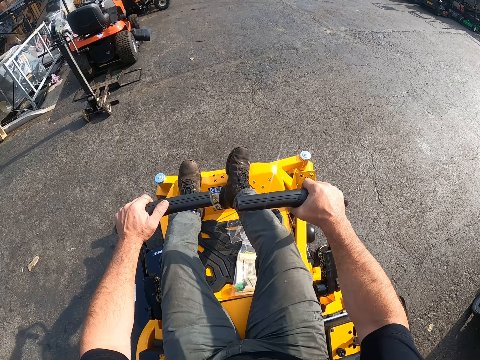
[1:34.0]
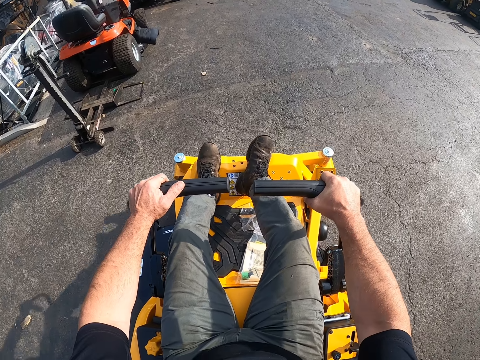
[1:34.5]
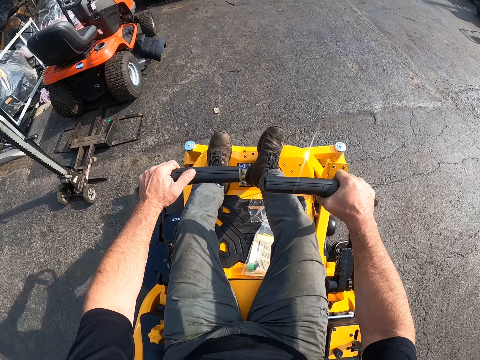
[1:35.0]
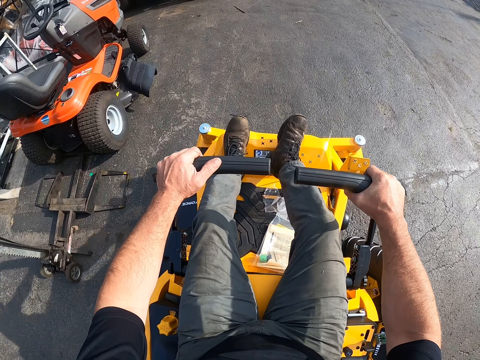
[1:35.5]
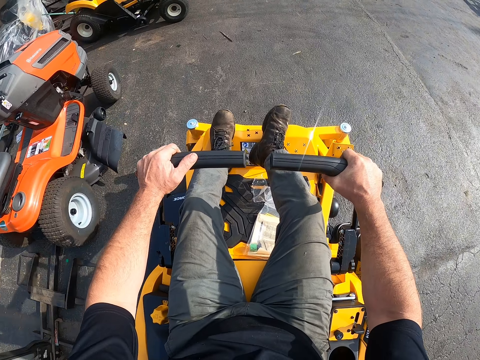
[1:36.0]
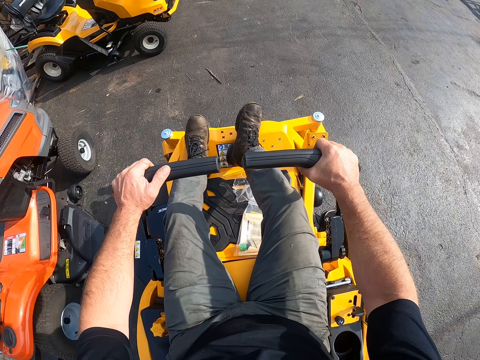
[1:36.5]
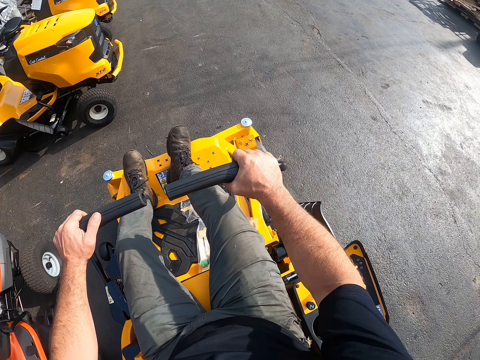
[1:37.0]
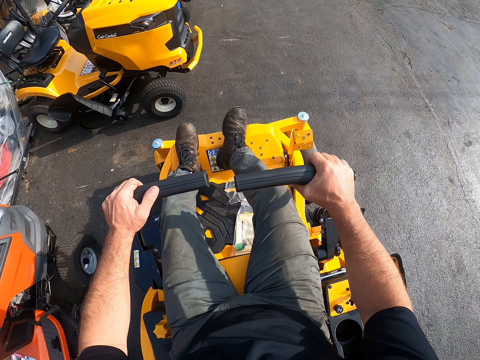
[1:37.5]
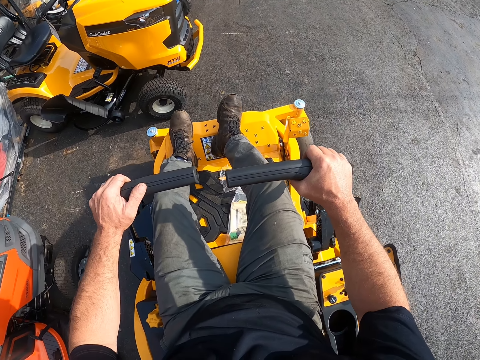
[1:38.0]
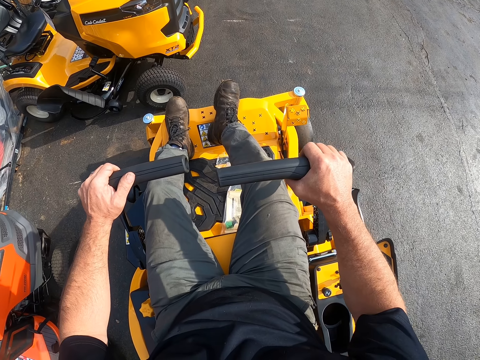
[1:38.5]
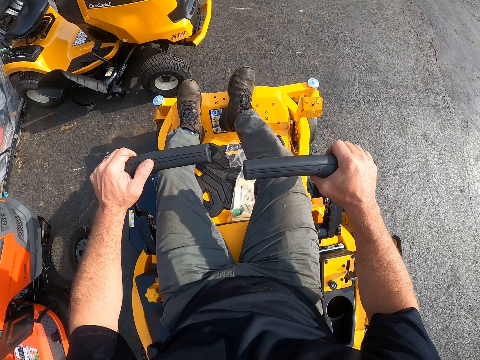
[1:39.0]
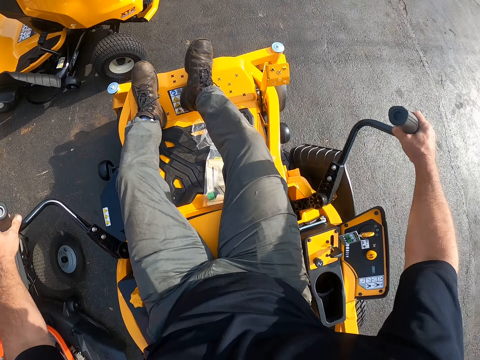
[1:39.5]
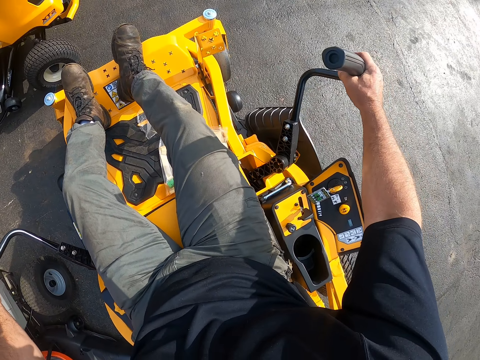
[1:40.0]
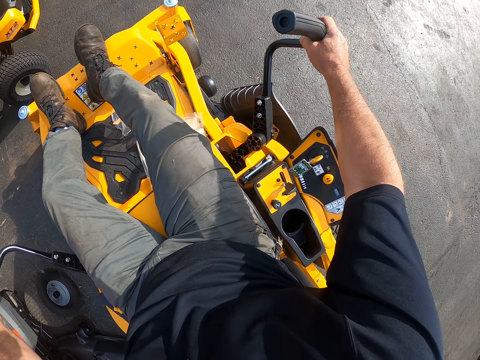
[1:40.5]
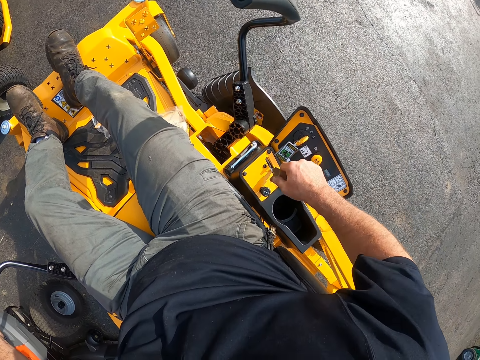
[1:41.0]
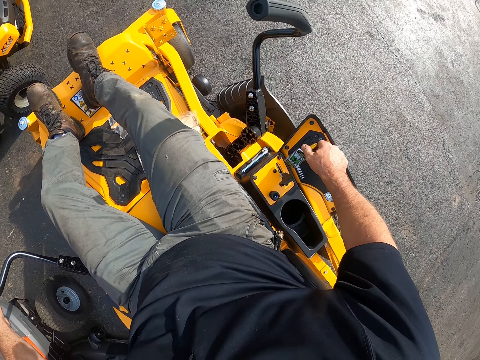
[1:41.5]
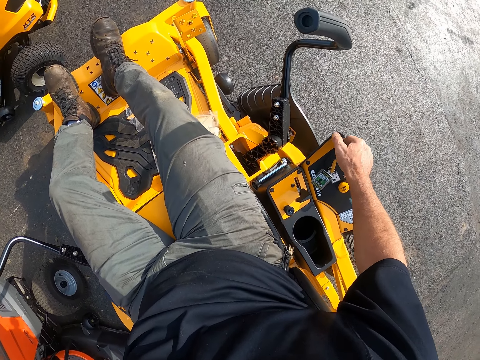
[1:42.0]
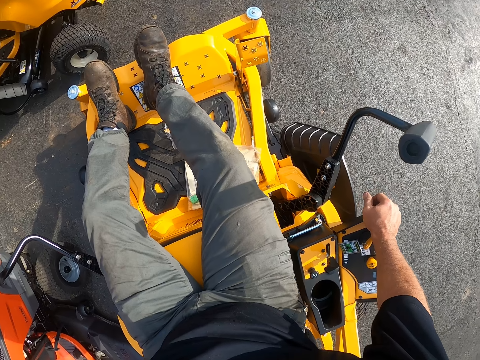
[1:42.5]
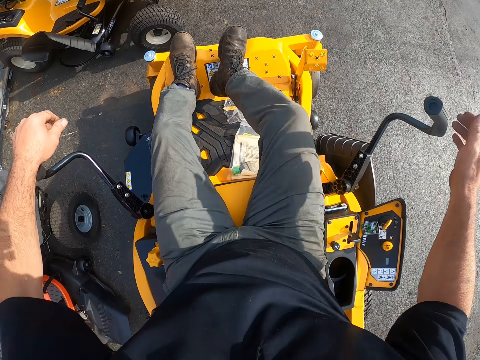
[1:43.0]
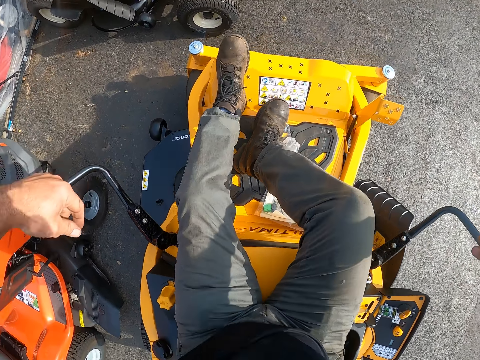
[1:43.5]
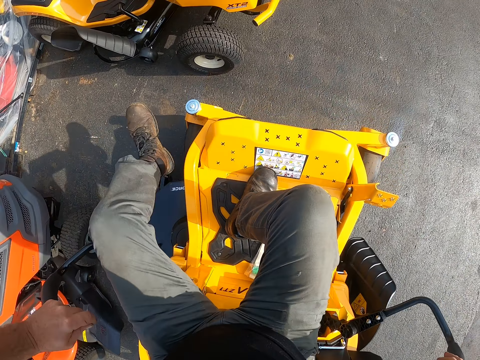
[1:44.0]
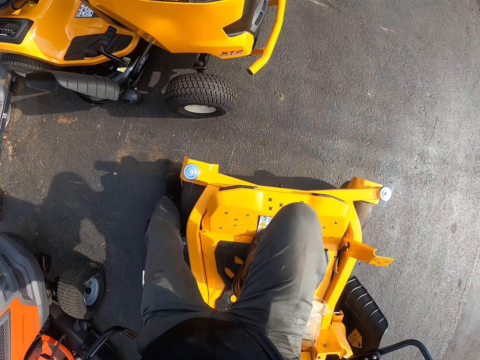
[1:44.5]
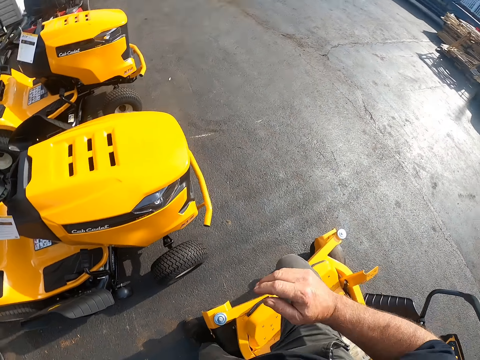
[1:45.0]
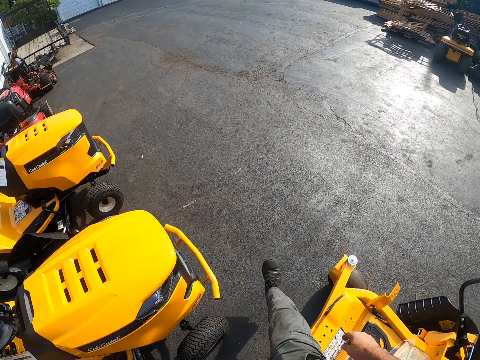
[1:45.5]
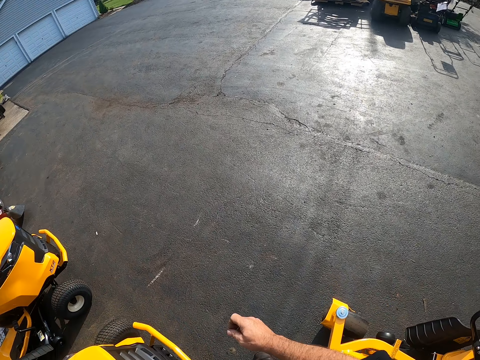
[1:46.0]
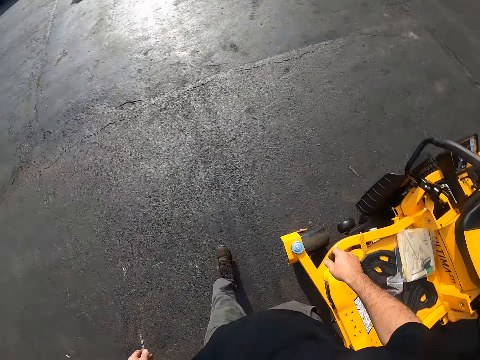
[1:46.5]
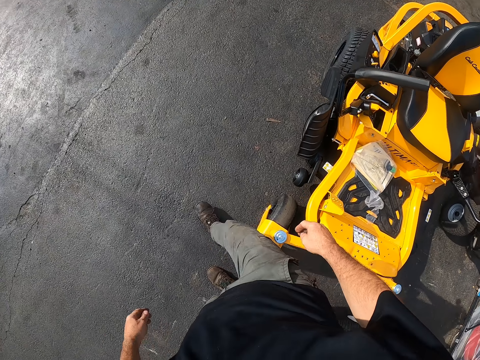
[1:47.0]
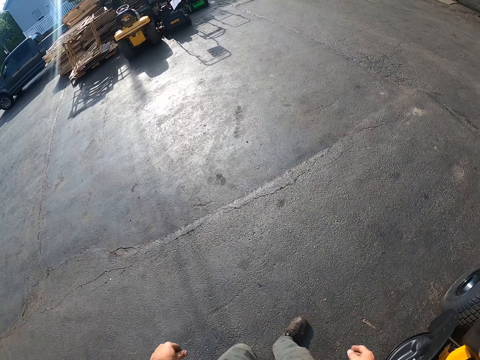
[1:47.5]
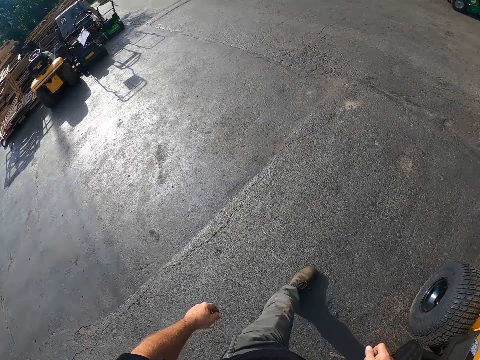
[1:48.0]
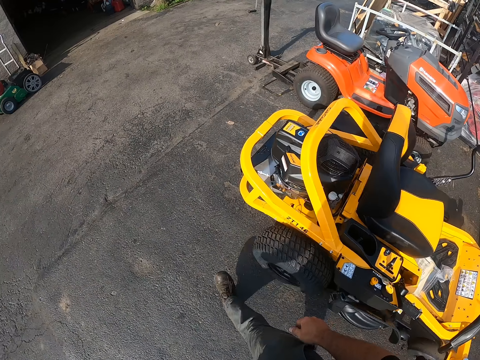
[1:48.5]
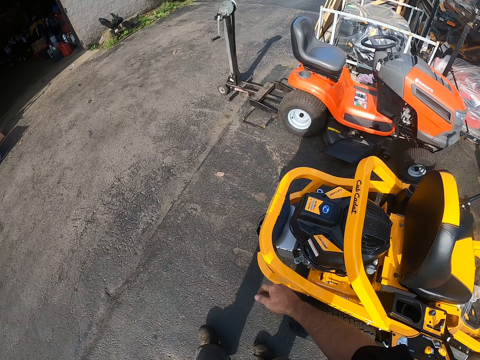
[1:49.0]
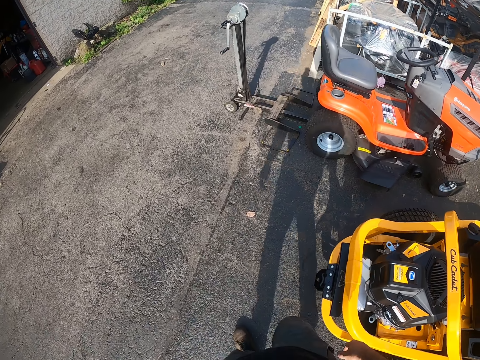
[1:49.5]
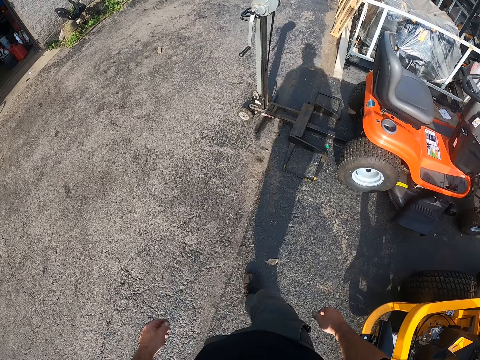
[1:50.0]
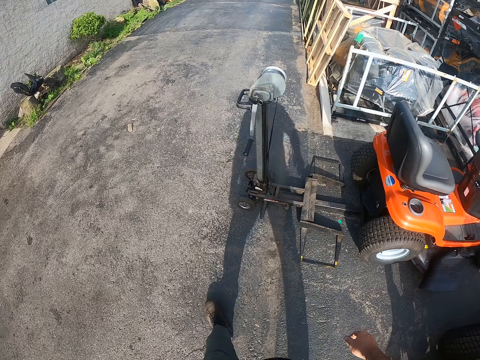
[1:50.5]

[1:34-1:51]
The camera wearer pulls the steering sideways simultaneously with both hands. He operates the lawn mower. He turns the key on the lawn mower with his right hand. He steps off the lawn mower. He walks to an area with lots of lawn mowers.

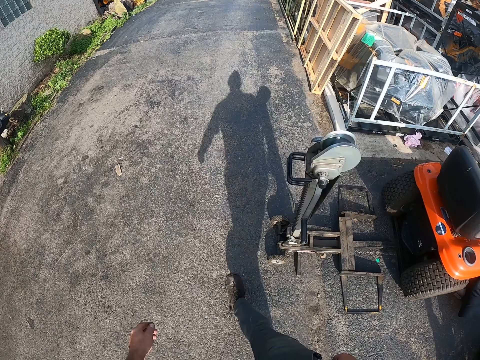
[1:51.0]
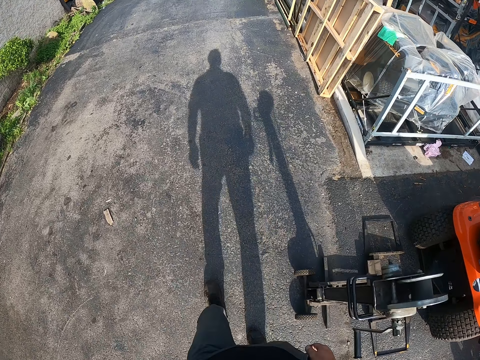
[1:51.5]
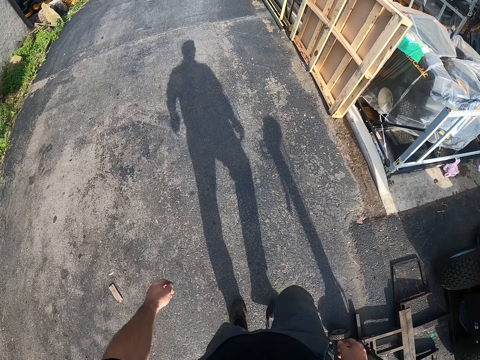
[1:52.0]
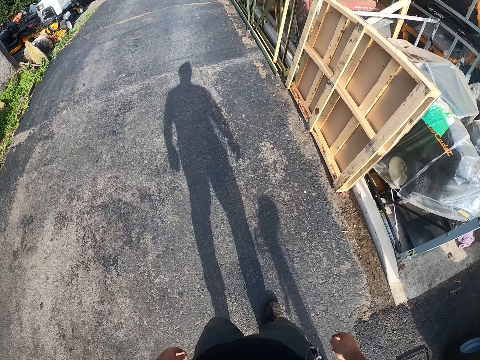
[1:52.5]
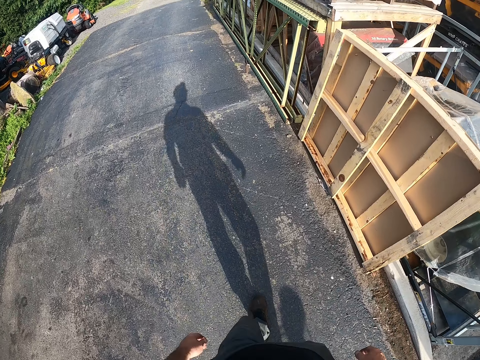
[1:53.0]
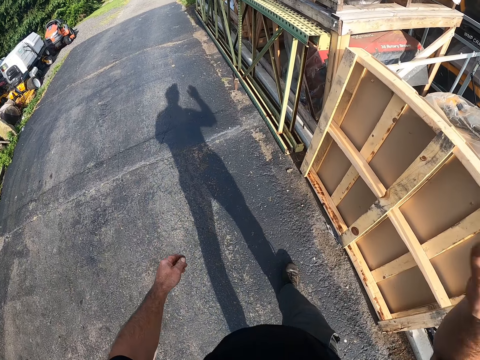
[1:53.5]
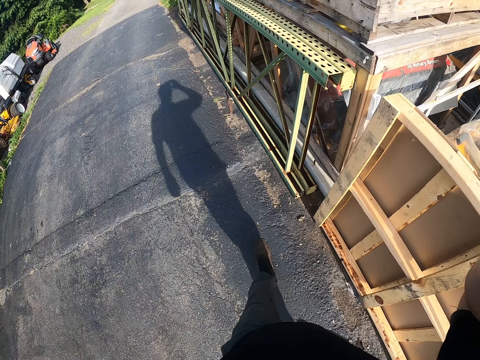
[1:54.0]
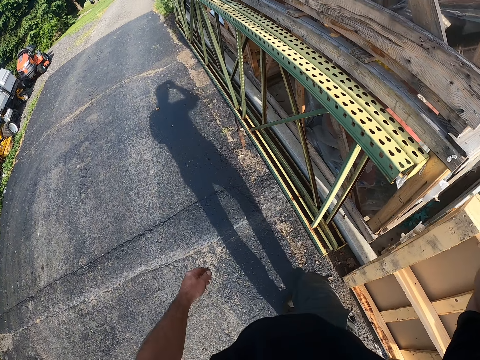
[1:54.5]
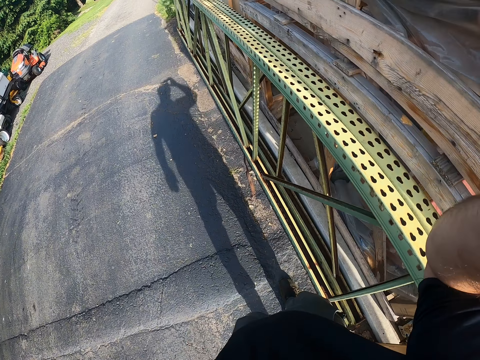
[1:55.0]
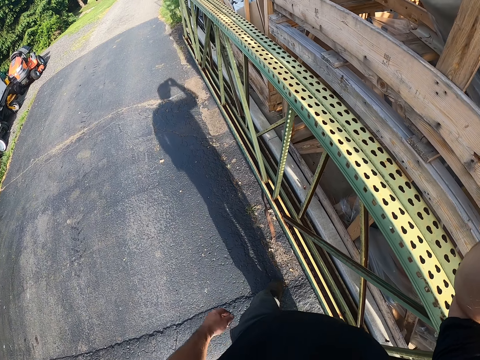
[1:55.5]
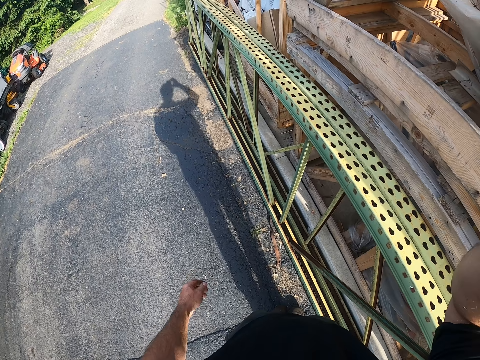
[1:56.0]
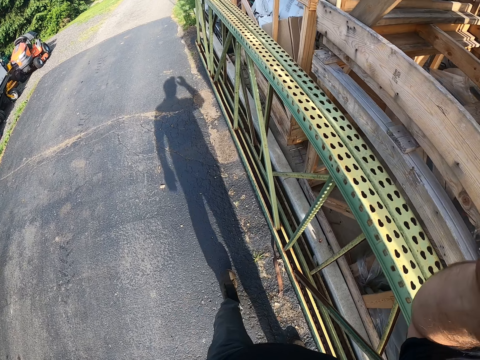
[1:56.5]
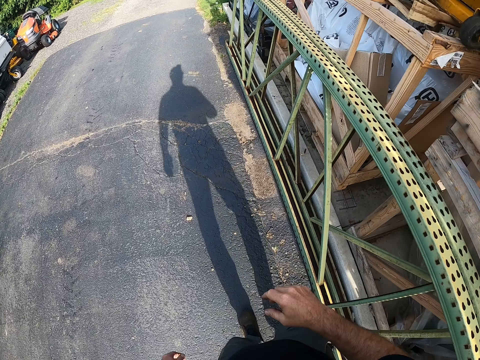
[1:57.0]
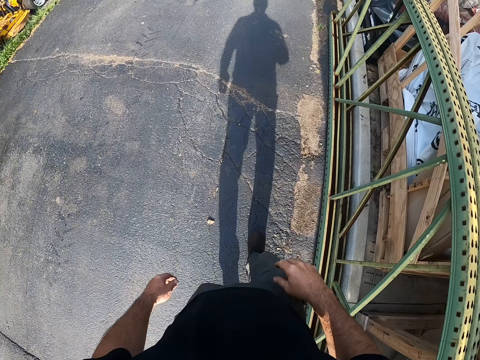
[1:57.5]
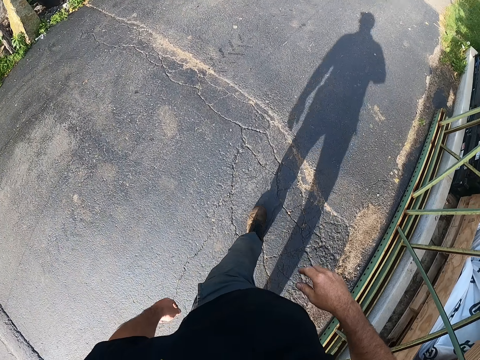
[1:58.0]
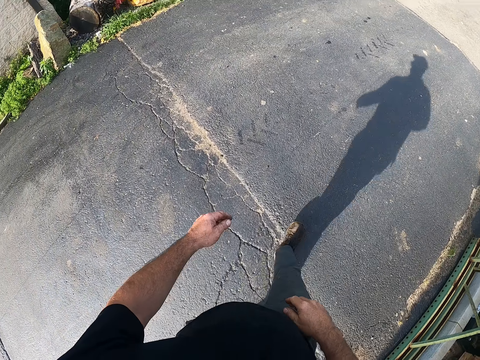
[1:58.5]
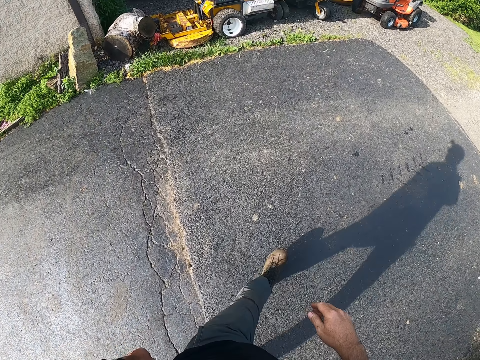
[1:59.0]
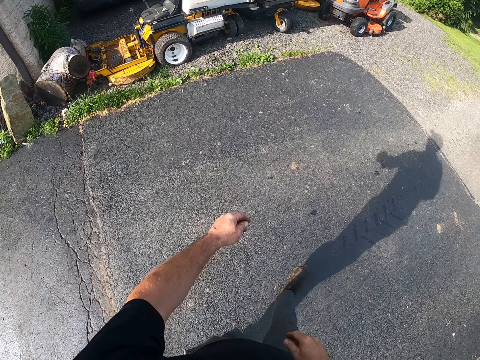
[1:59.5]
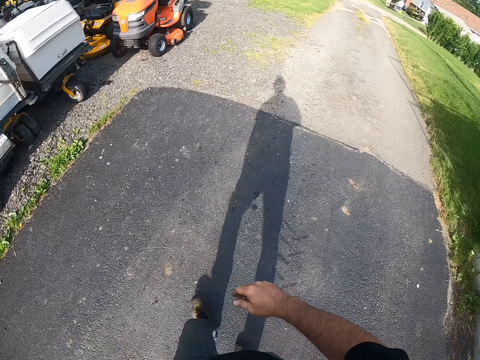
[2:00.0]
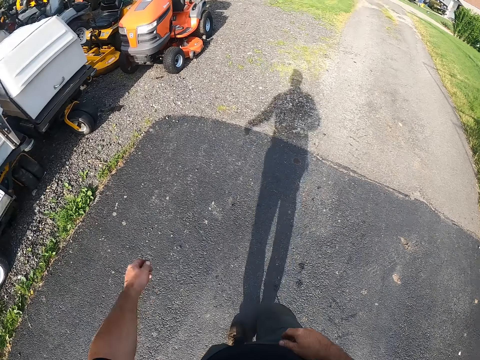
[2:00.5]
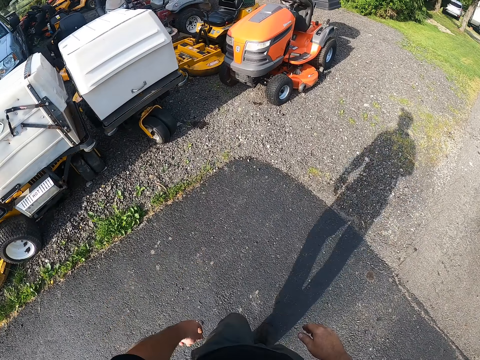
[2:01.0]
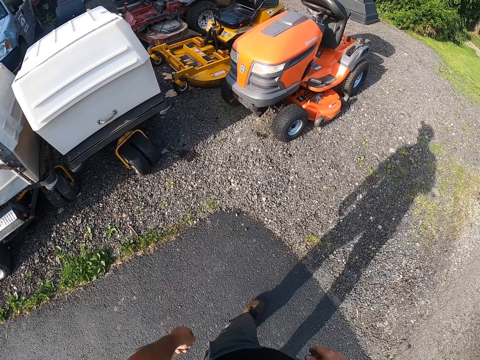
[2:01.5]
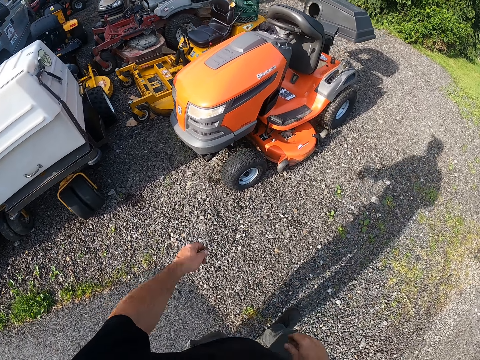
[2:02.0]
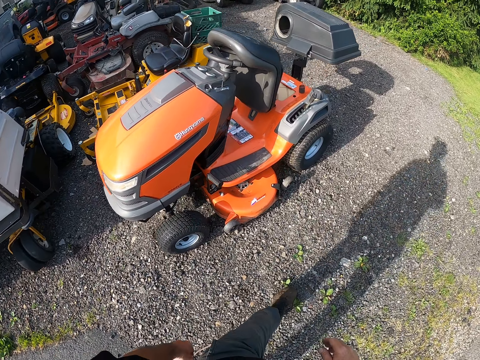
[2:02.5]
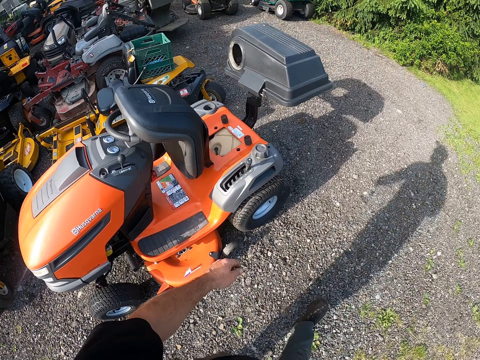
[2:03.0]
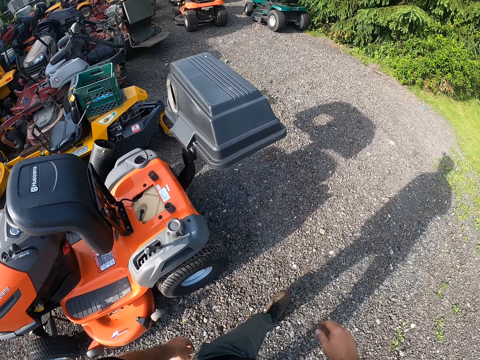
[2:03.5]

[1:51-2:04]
The camera wearer touches his head with his right hand.
